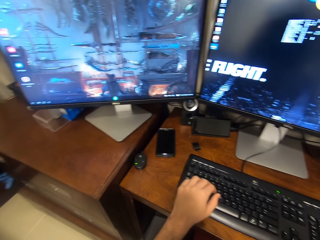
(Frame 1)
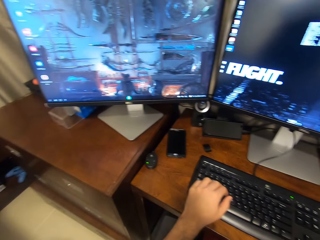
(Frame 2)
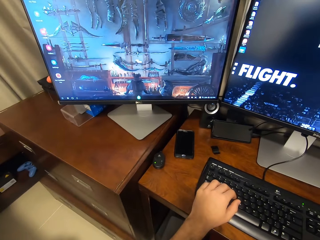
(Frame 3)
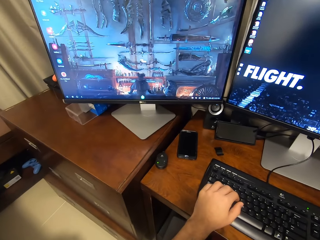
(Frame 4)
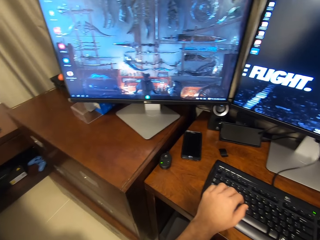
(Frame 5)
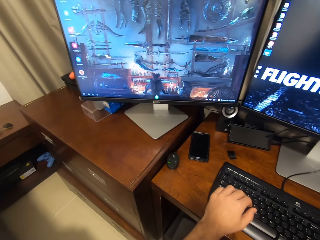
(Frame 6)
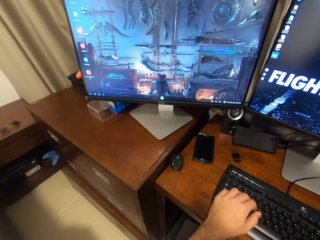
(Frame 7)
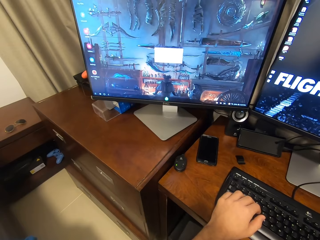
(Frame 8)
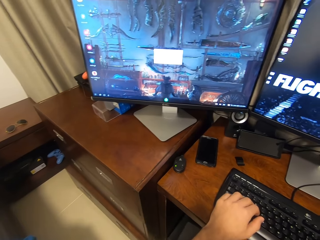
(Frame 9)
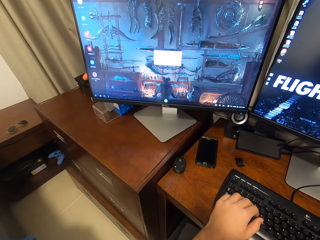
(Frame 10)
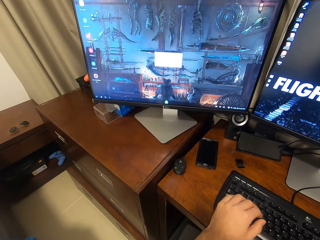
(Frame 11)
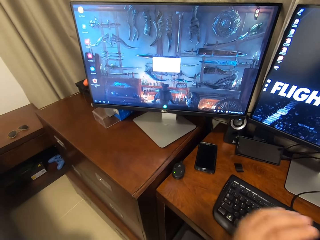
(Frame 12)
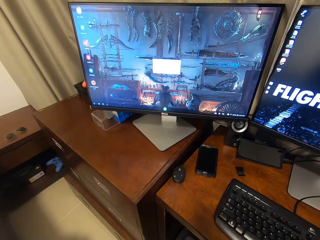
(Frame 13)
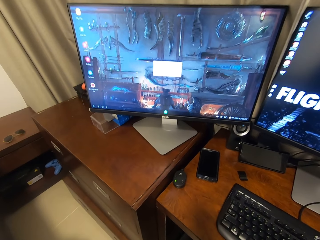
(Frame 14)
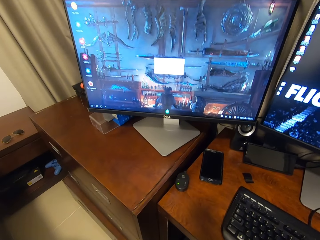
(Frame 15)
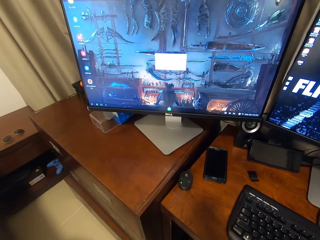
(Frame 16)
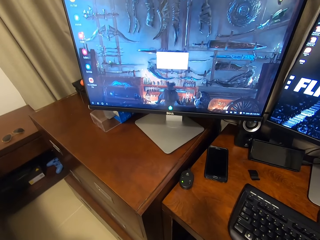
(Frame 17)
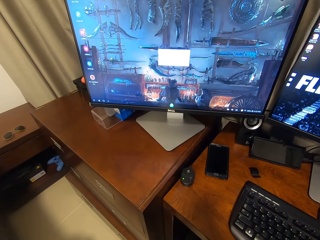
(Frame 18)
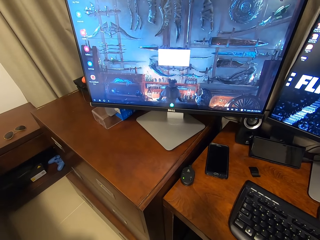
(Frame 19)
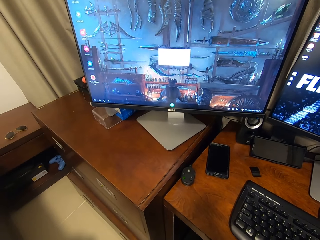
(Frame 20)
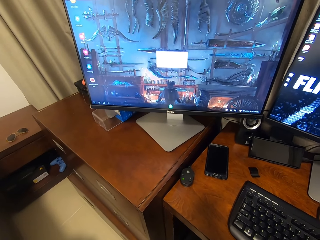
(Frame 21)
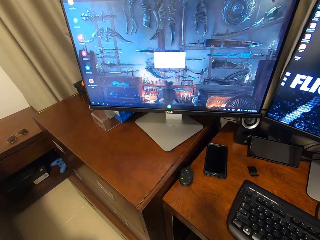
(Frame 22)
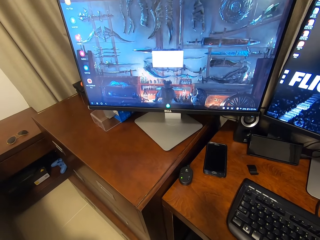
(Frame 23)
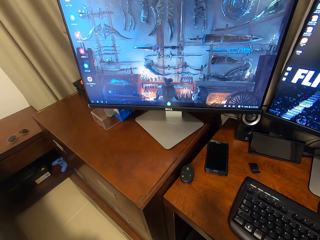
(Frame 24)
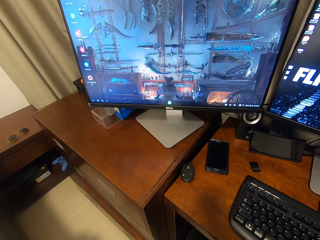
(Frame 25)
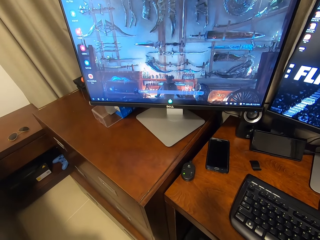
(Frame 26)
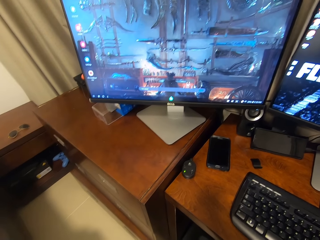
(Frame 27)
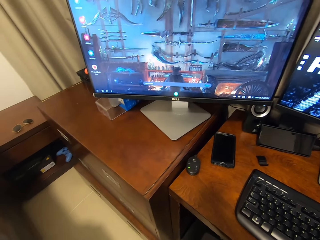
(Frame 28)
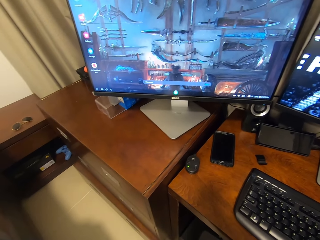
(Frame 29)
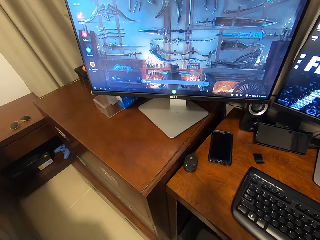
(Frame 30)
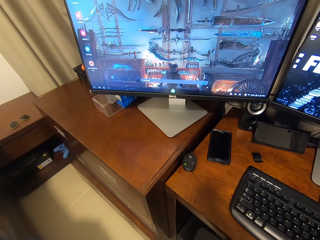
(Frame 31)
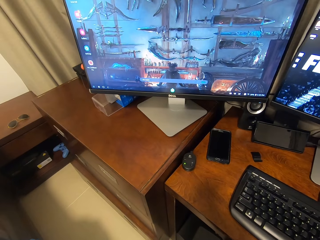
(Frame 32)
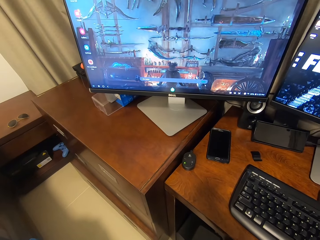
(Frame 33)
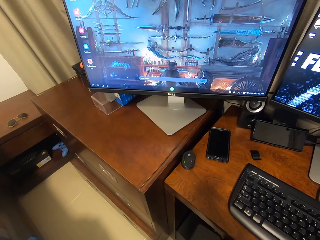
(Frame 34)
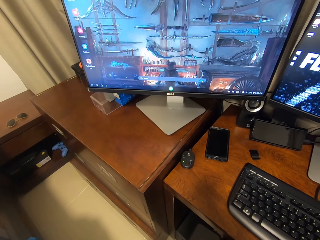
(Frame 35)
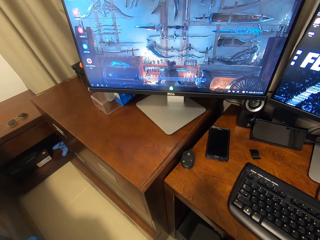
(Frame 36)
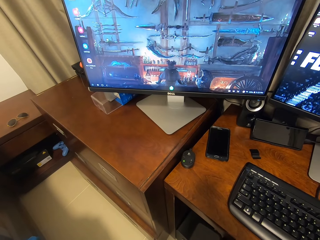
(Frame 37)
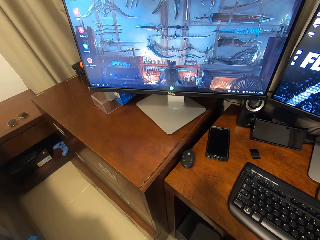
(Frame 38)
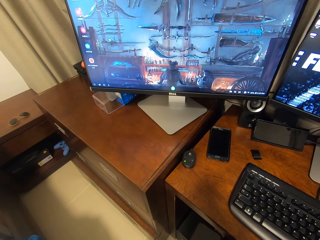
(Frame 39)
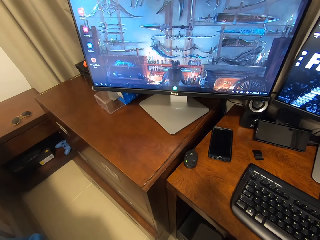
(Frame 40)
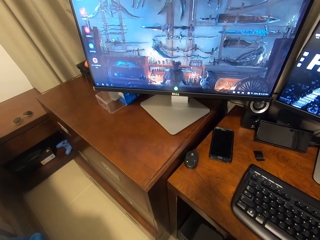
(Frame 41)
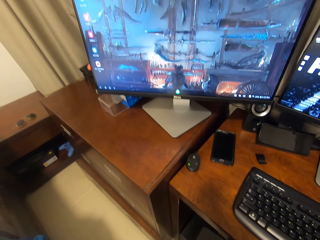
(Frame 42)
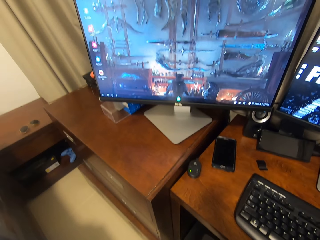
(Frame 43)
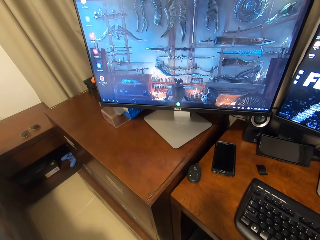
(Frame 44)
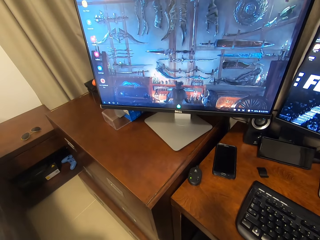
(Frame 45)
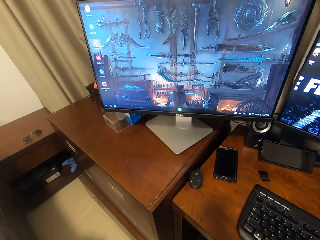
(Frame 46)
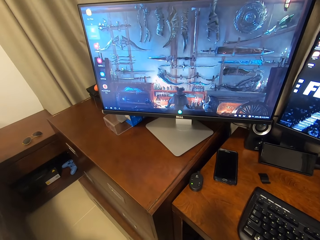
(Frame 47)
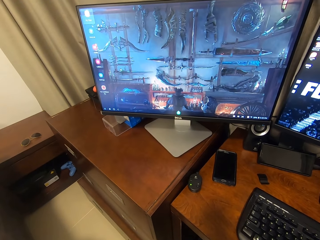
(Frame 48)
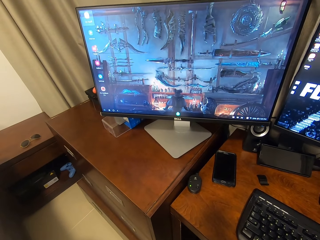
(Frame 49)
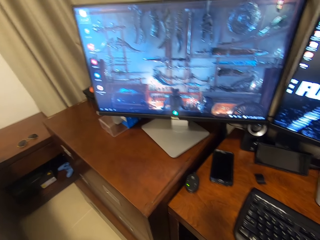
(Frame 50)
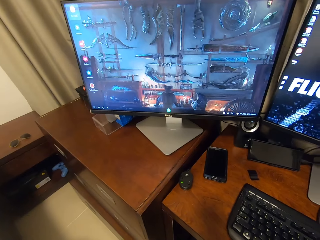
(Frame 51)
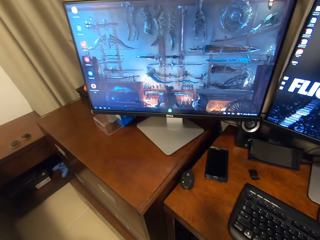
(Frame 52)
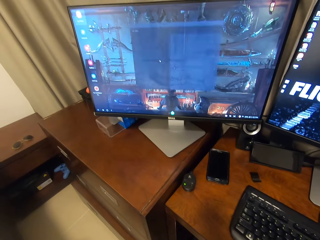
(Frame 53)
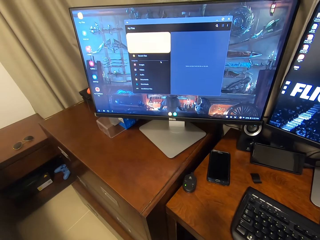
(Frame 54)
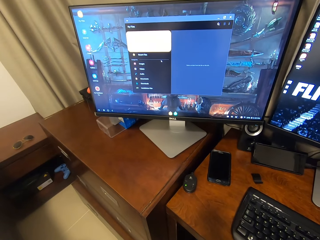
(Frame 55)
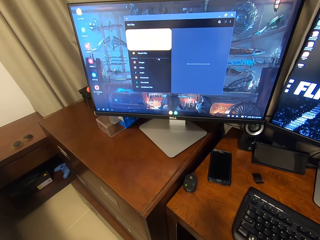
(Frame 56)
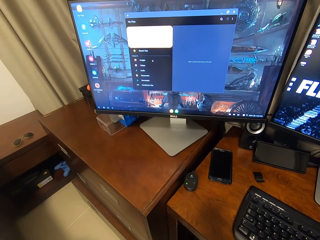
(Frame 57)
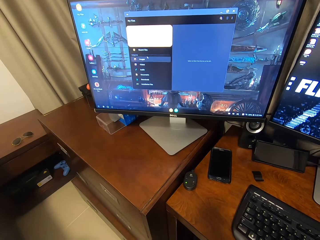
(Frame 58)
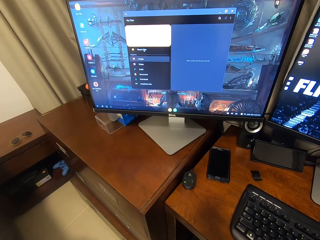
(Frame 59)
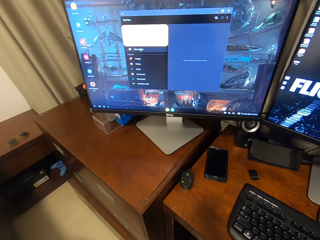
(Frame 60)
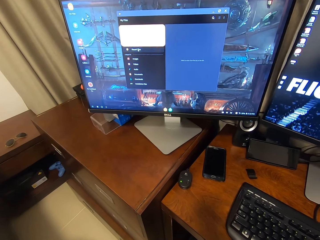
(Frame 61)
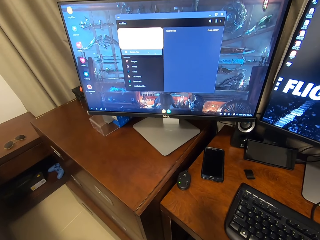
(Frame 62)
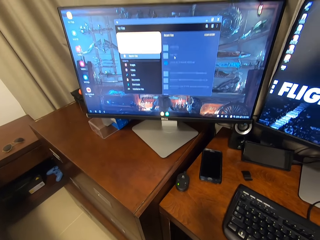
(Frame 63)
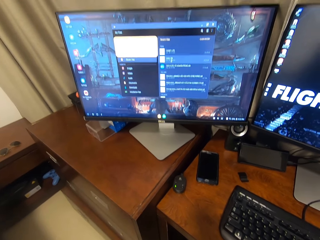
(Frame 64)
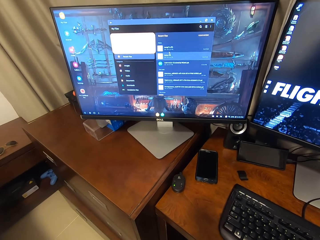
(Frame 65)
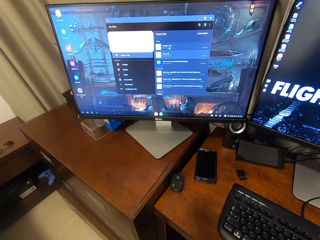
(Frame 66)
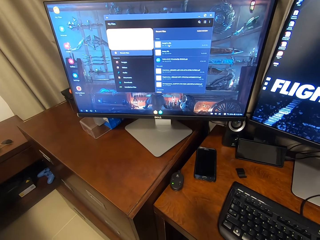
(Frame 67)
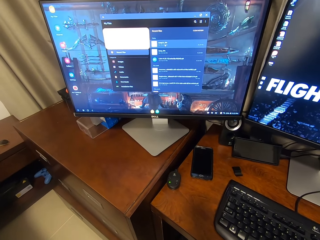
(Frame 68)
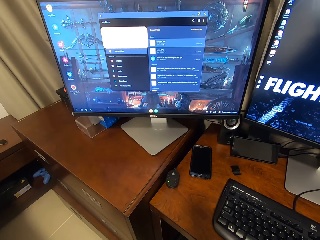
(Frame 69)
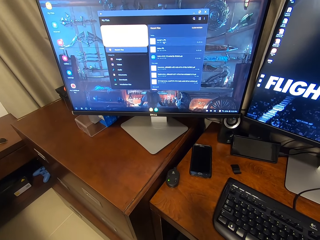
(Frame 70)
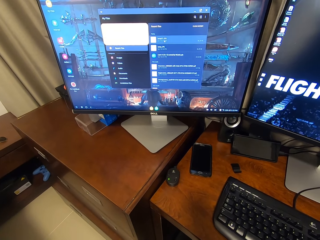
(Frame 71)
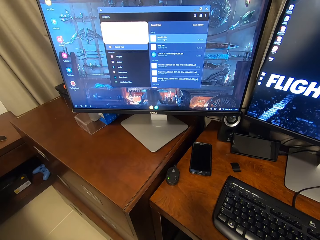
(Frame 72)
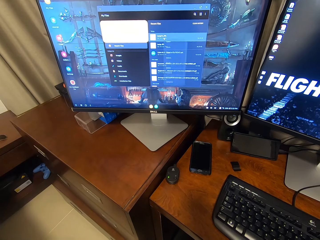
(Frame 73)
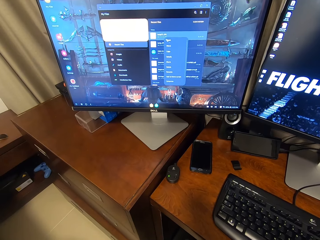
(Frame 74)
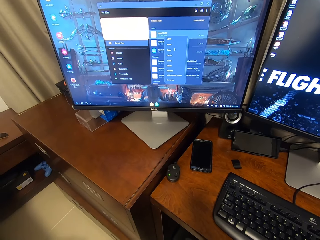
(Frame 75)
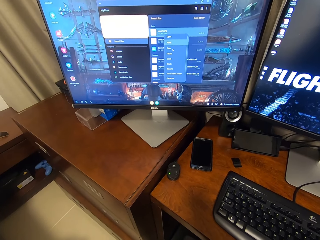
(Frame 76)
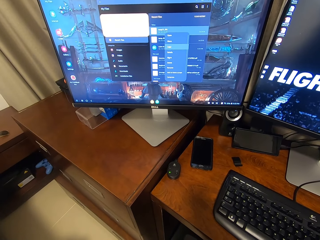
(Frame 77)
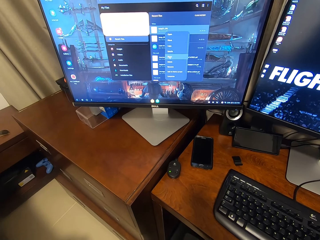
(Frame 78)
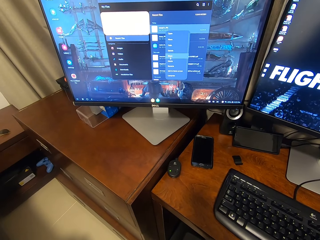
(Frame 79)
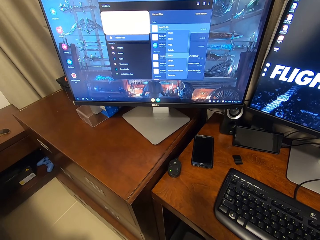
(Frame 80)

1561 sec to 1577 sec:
The camera wearer removes his left hand from the keyboard attached to the desktop computer. He clicks on the USB mouse attached to the desktop computer with his right hand.

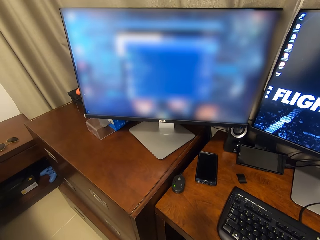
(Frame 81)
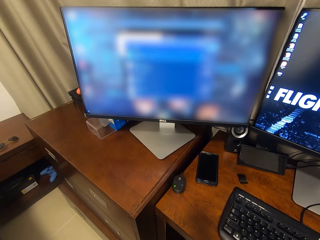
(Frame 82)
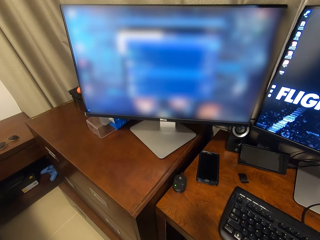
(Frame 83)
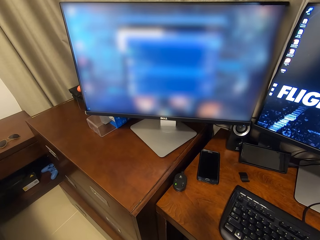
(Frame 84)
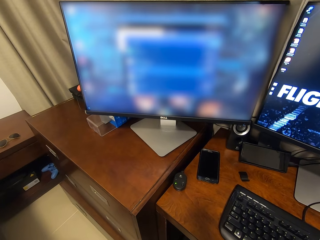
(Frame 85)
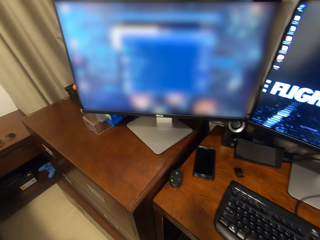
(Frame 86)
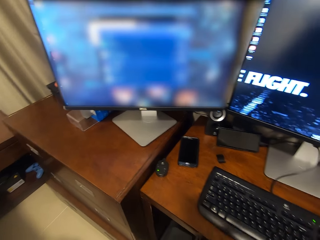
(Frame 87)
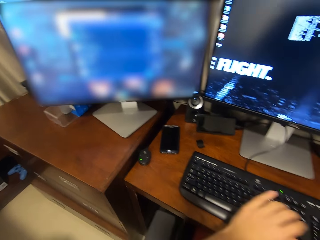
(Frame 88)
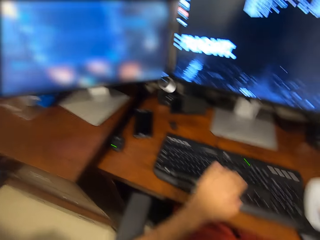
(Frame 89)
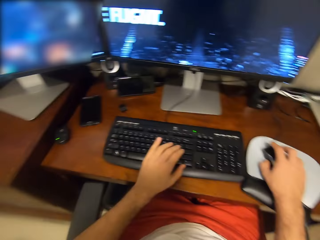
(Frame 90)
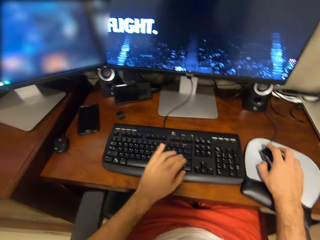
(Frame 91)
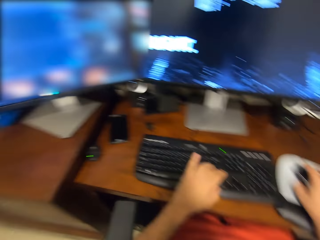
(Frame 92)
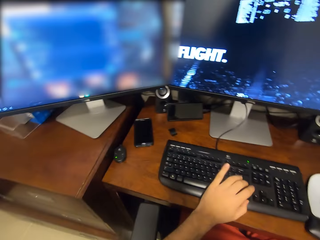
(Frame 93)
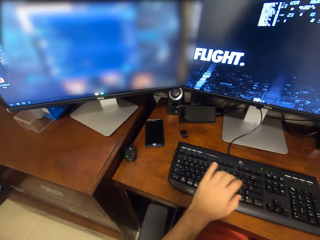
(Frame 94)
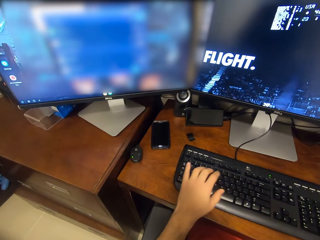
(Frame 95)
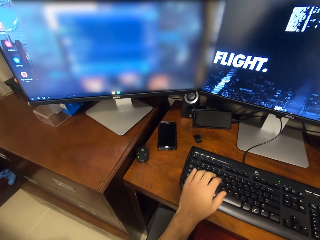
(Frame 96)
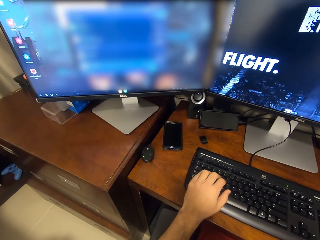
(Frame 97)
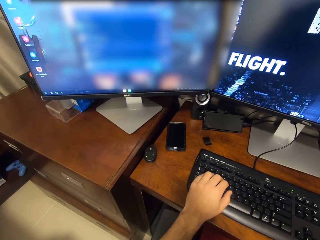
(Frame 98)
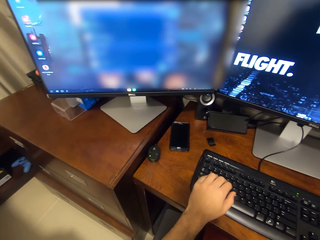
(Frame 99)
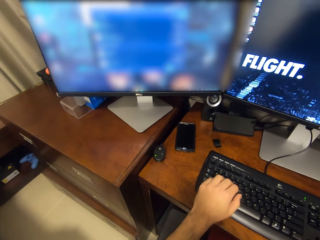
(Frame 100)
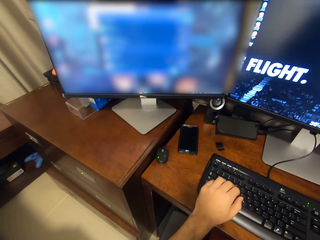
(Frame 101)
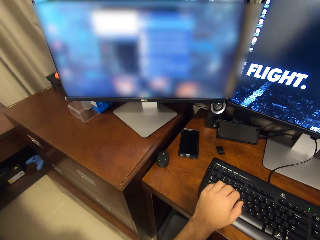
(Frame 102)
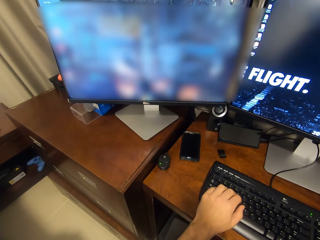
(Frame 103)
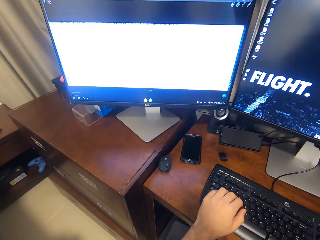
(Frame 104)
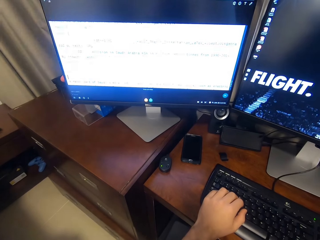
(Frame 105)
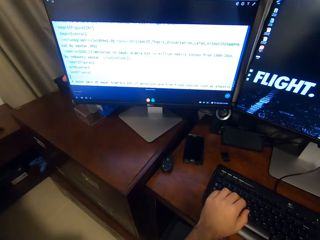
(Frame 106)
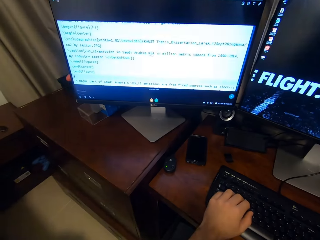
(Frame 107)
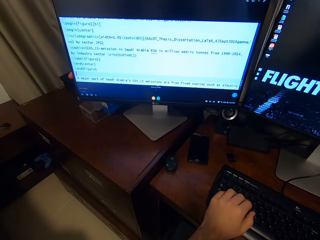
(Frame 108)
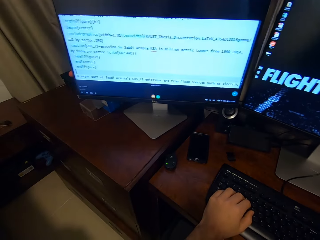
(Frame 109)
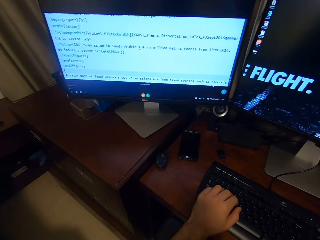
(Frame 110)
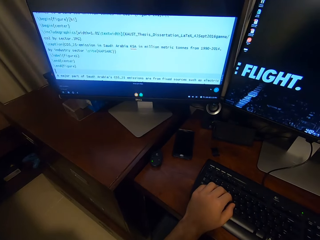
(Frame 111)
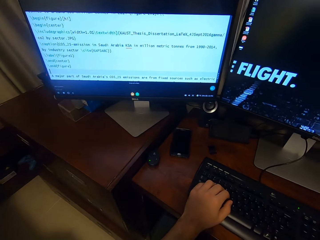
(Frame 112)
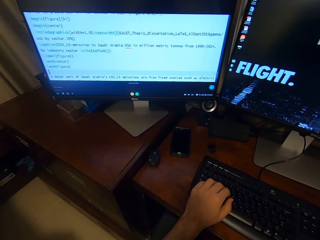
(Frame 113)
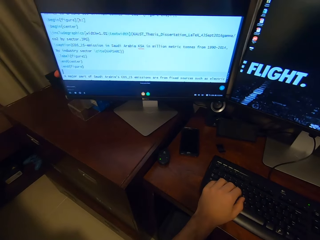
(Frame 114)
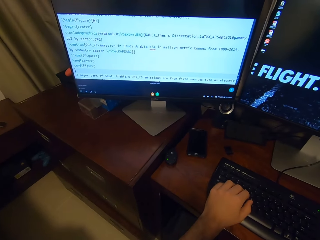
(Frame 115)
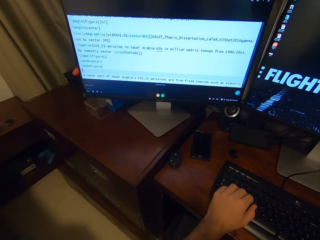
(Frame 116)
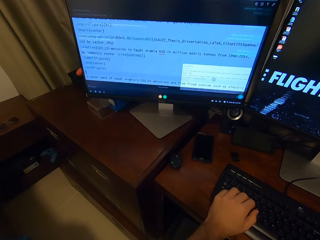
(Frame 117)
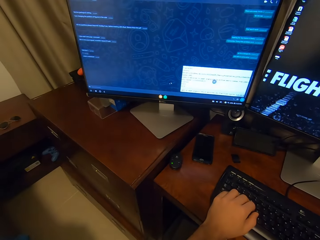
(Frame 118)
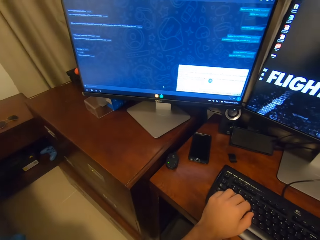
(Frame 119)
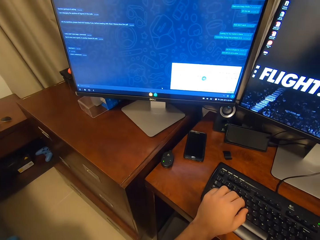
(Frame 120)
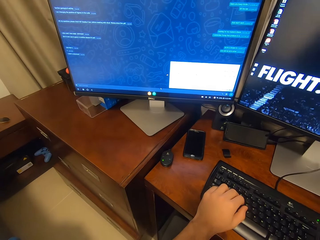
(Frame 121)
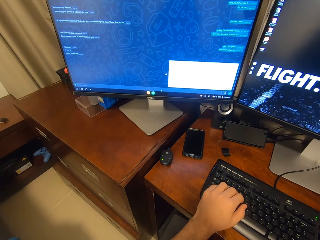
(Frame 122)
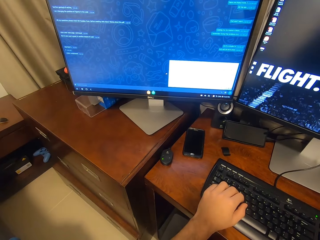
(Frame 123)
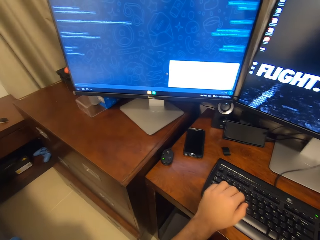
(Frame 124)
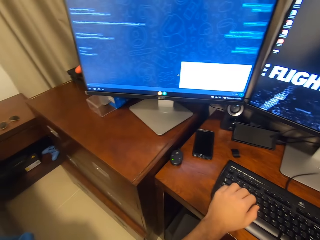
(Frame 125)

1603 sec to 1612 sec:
The camera wearer types on the keyboard attached to the desktop computer with his left hand. He clicks on the USB mouse attached to the desktop computer with his right hand.
